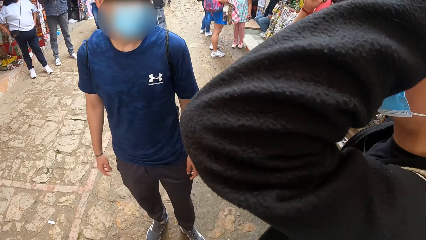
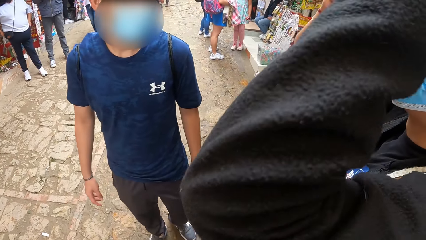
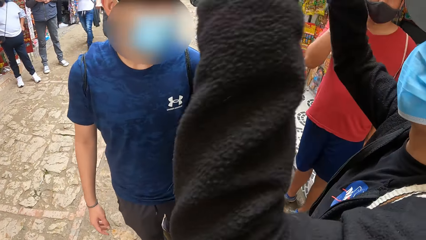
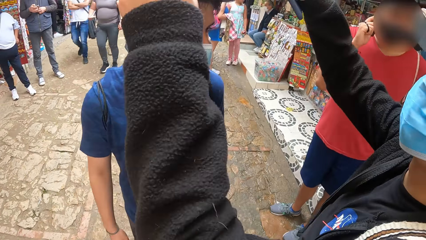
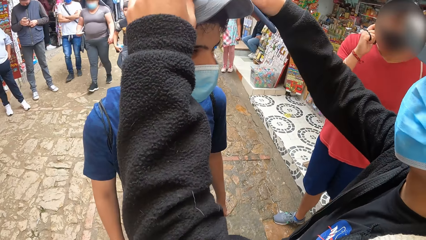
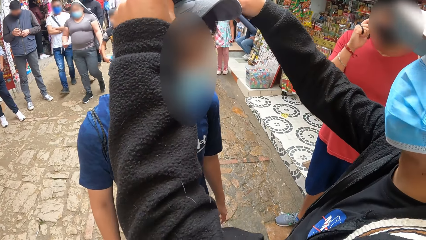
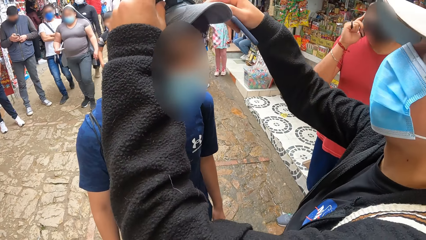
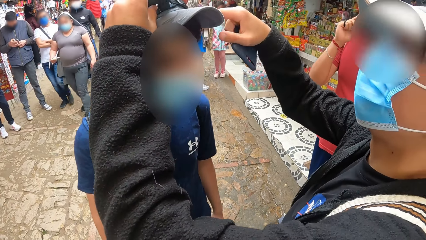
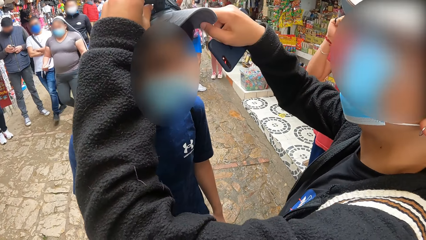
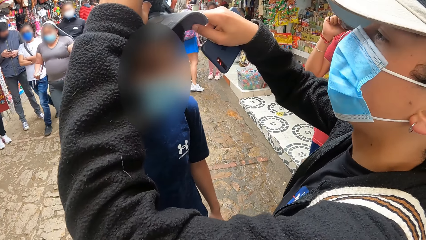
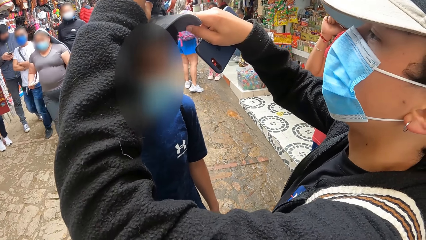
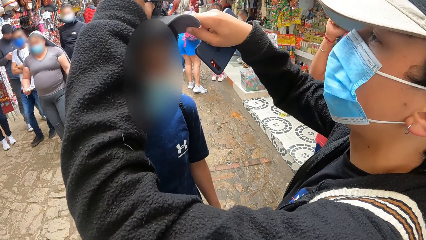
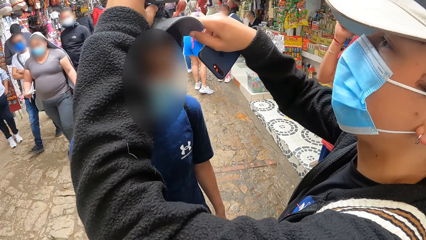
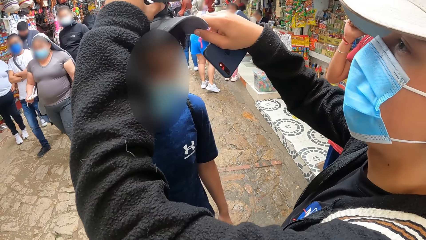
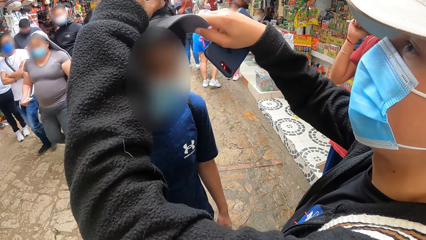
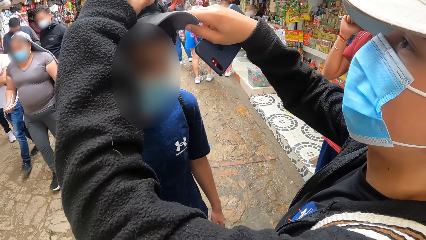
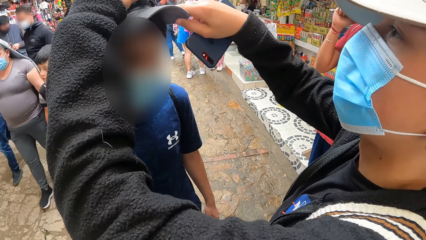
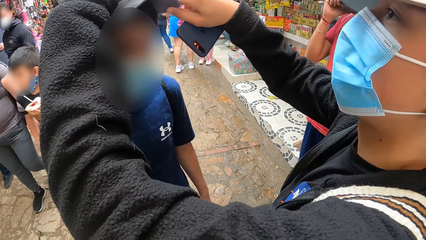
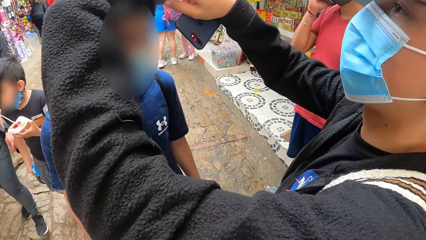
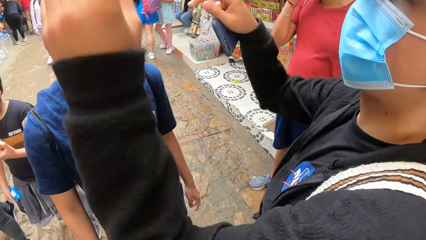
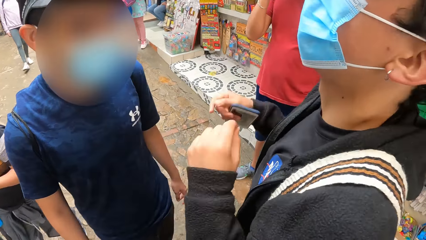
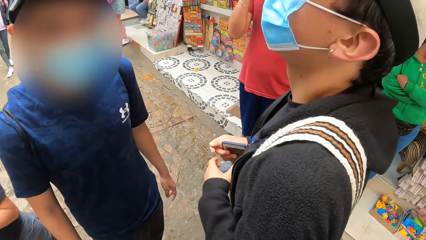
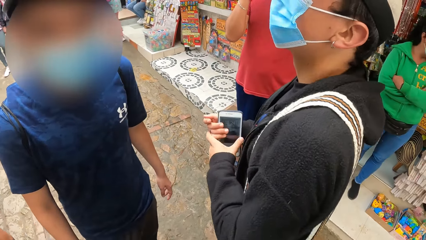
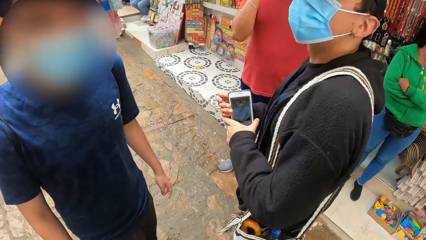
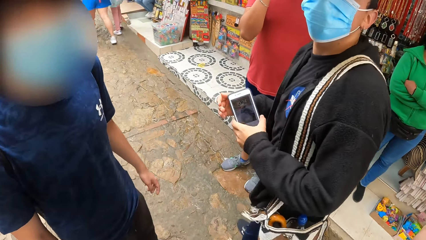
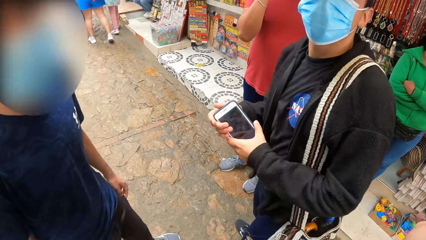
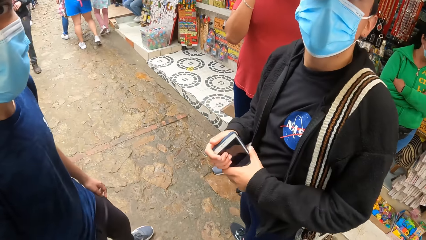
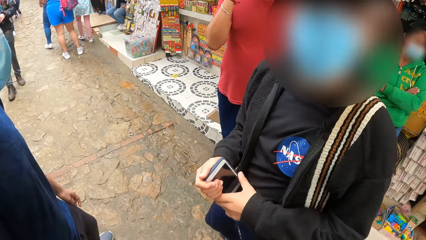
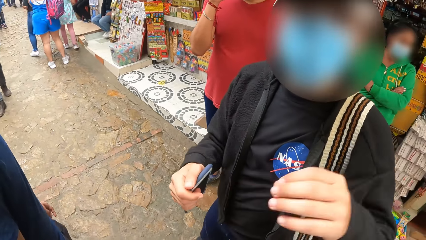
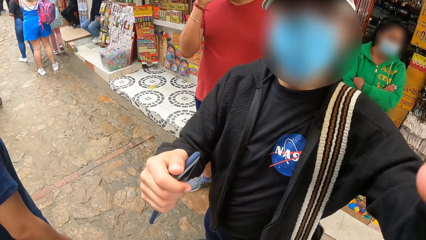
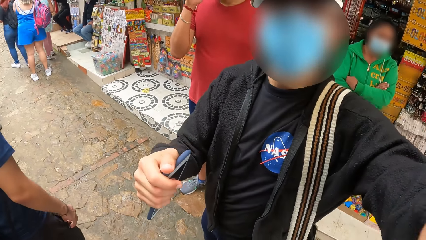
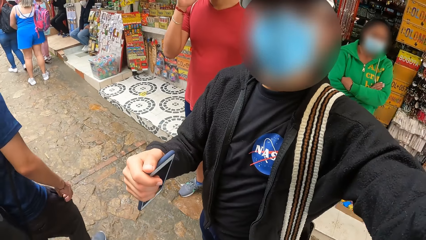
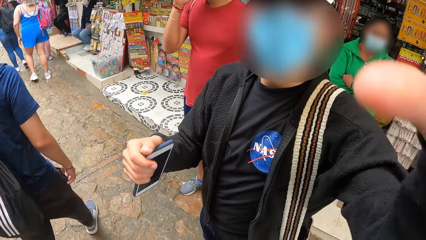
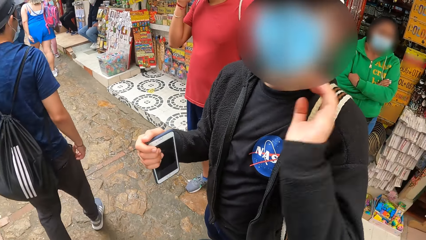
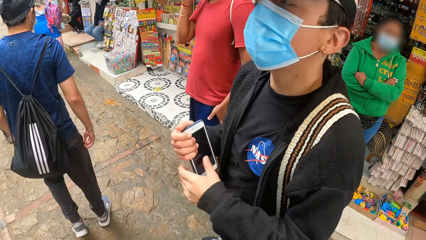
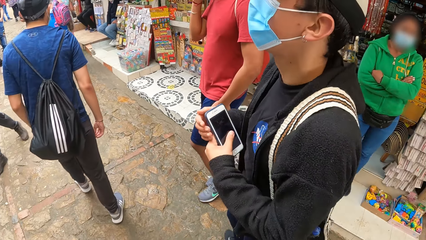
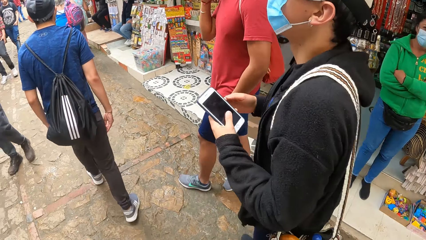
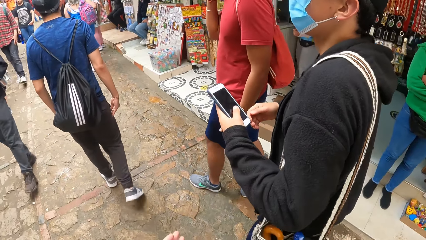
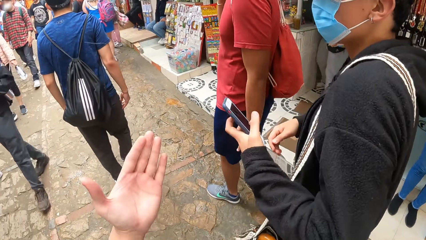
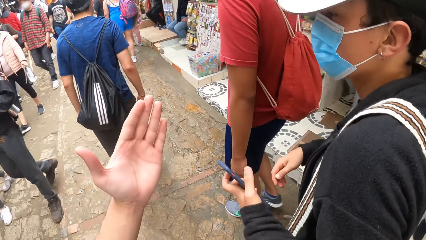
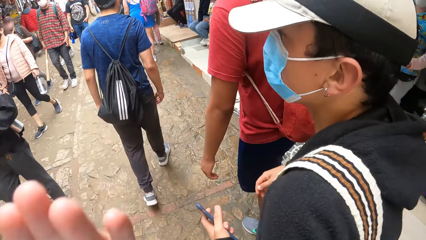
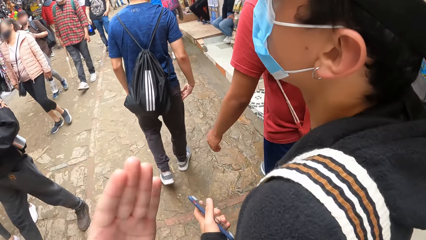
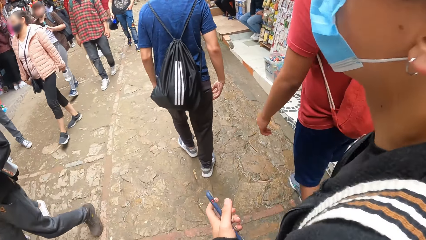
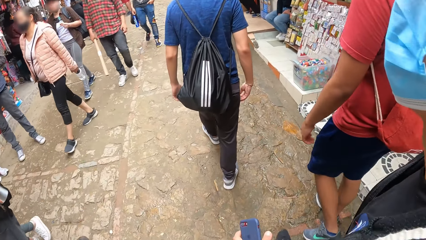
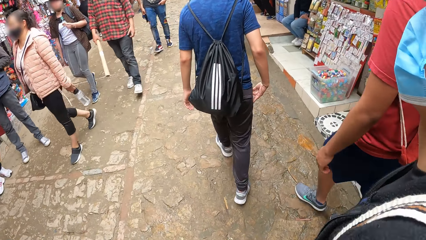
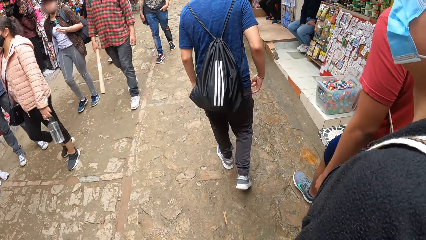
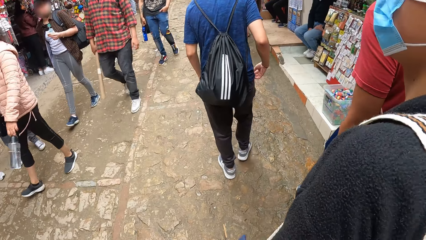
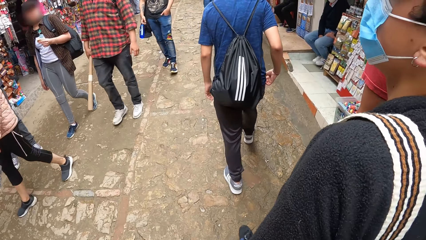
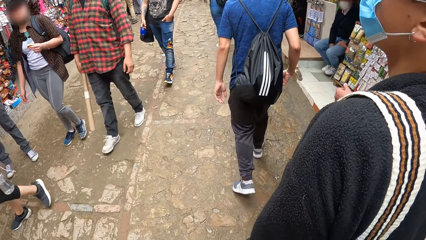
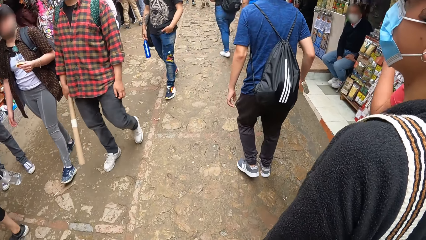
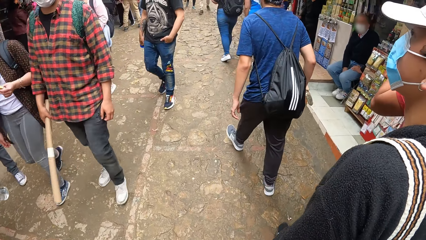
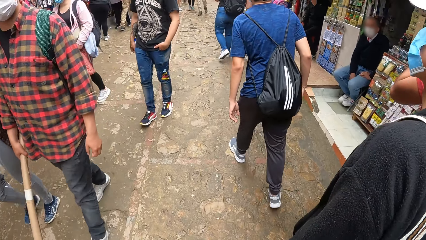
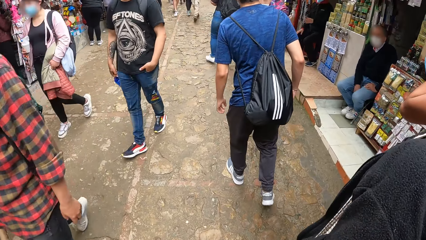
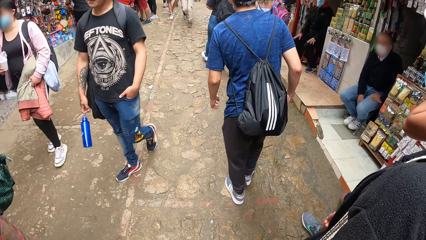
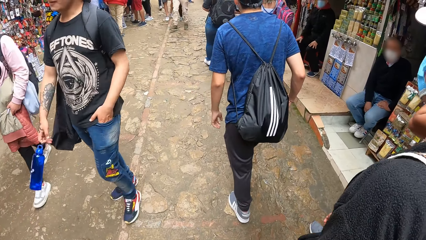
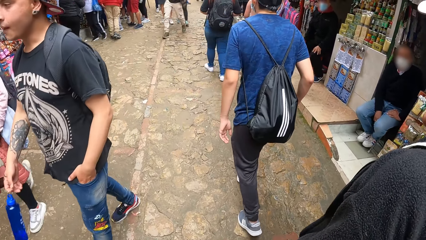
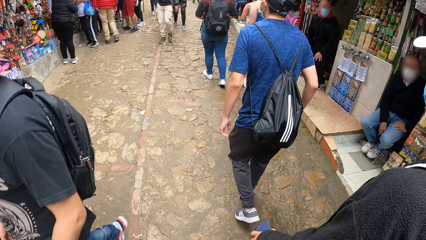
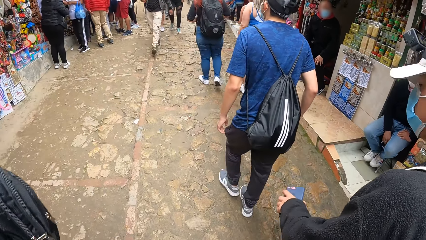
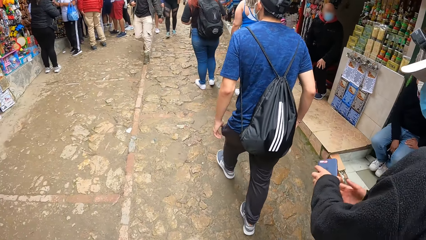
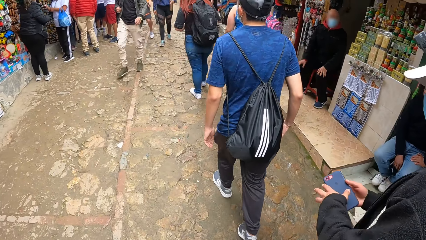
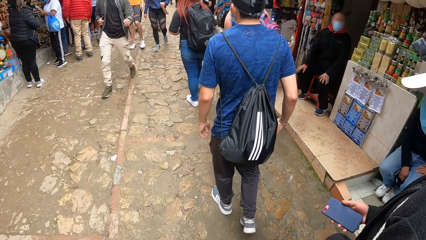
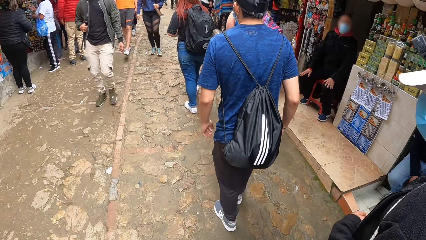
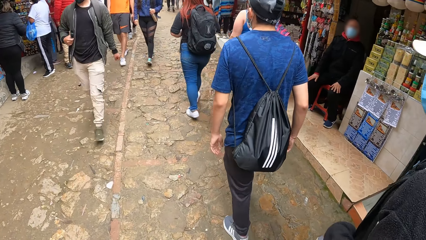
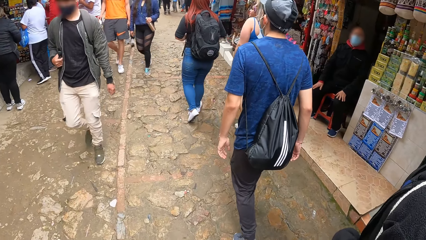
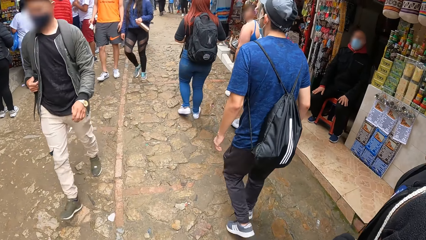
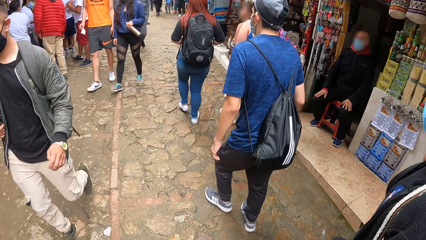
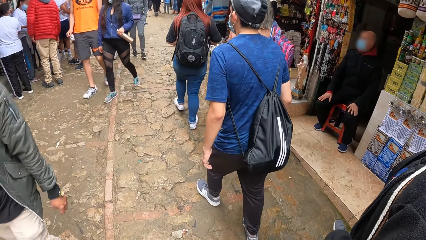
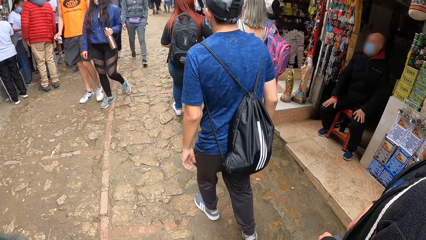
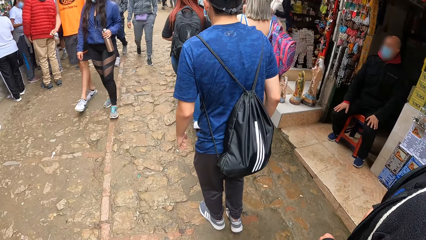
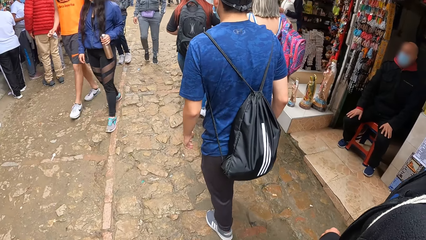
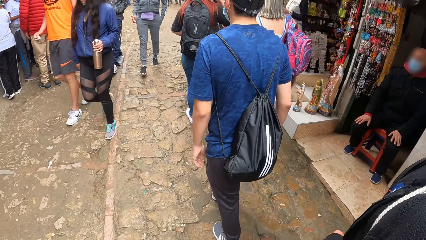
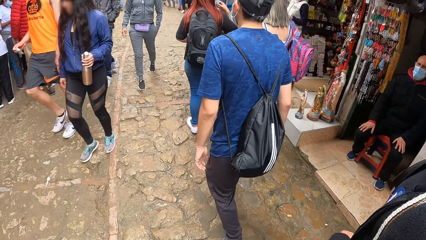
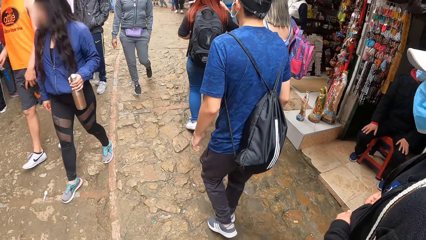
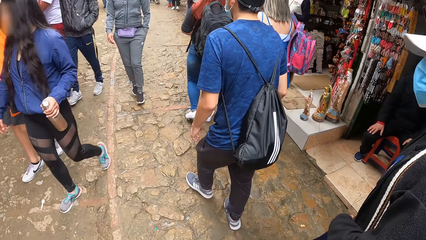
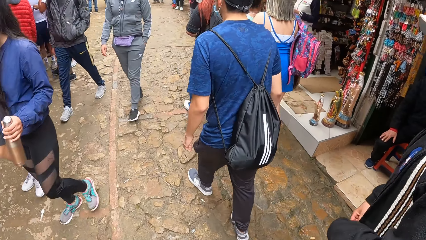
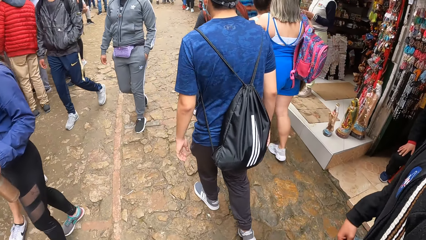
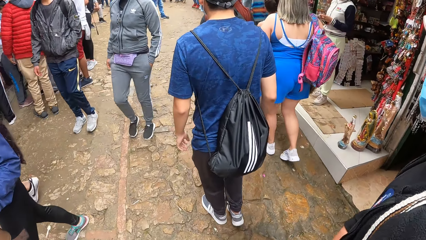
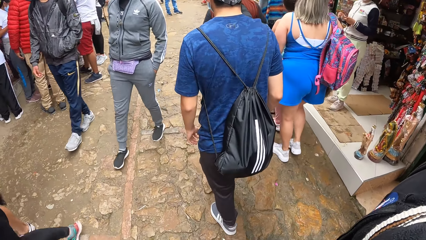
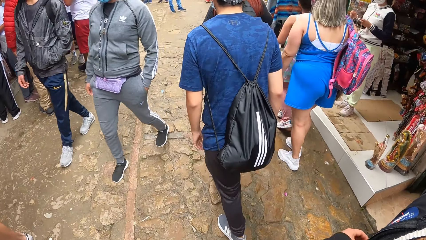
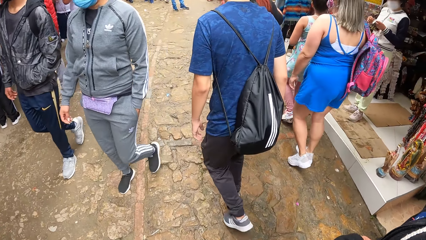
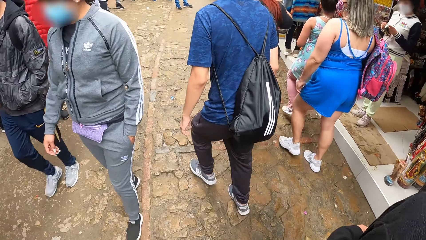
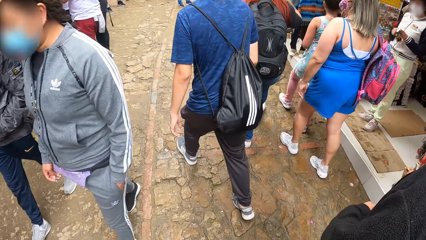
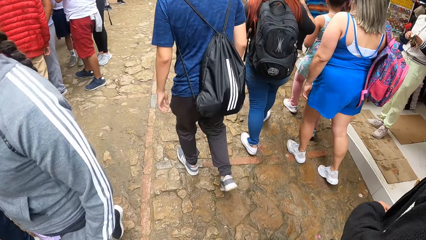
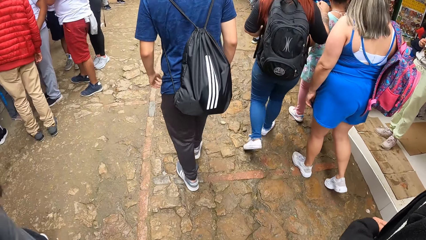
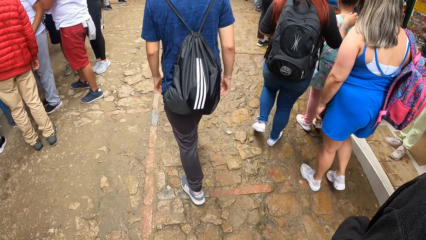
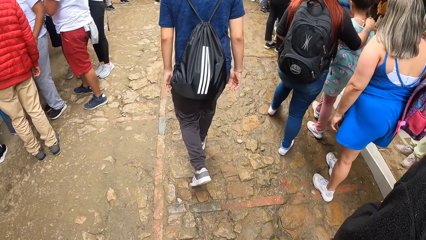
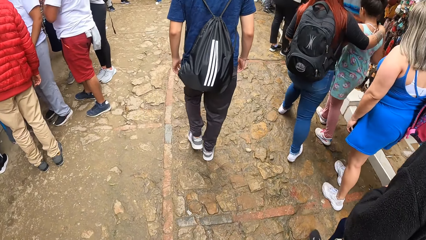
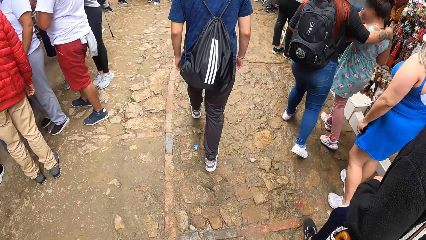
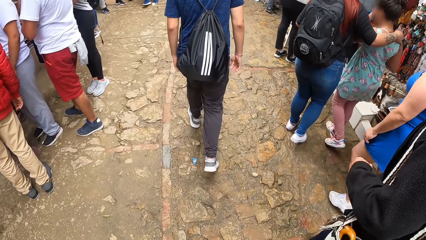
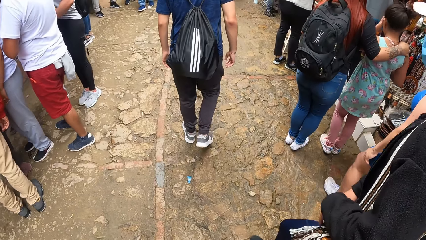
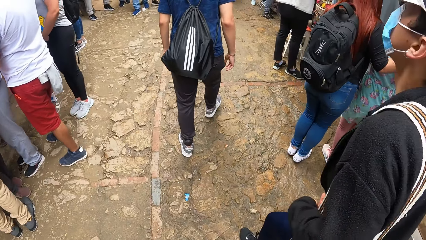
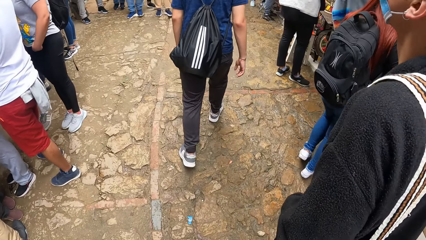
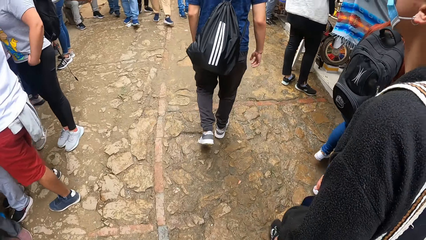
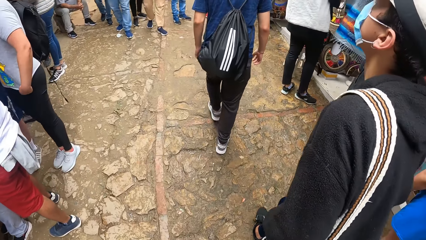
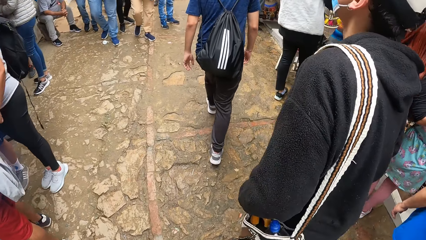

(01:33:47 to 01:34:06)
A man adjusts the camera on another man's head with his left hand. The first man holds the other man's cap with his right hand. The camera wearer interacts with the other man, the first man and a third man. The first man adjusts the camera on the camera wearer's head with his left hand. The third man walks ahead of the camera wearer on the walkway. The first man walks ahead of the camera wearer on the walkway. The other man walks ahead of the camera wearer on the walkway. The camera wearer makes gestures with his left hand. He raises the hand. He walks around. The first man transfers the phone from his left hand to his right hand.
